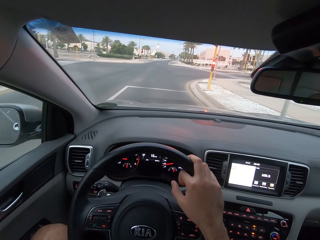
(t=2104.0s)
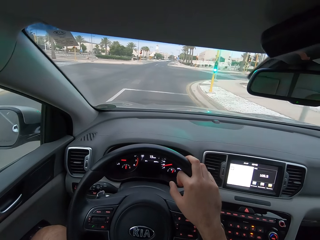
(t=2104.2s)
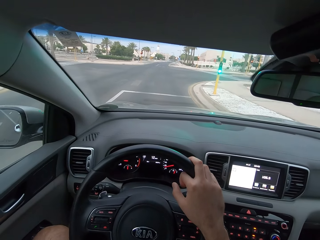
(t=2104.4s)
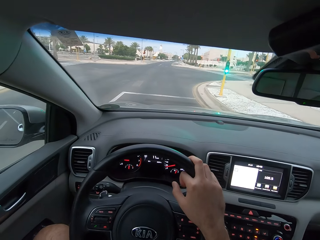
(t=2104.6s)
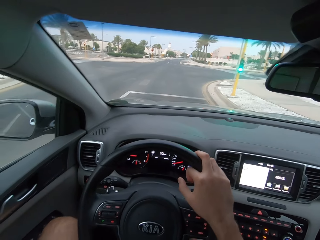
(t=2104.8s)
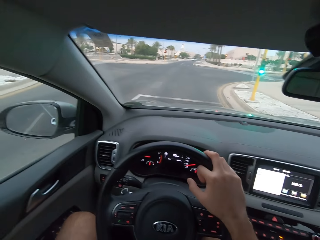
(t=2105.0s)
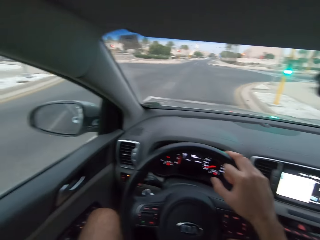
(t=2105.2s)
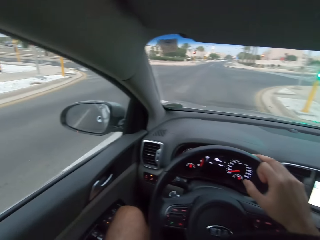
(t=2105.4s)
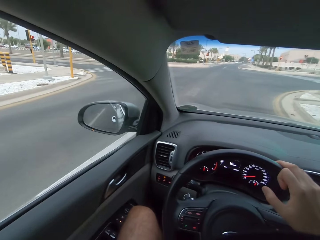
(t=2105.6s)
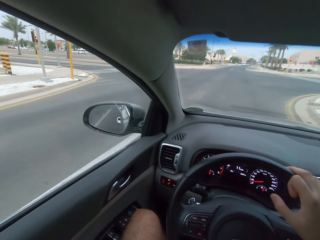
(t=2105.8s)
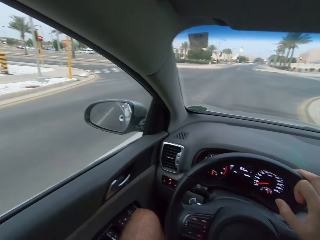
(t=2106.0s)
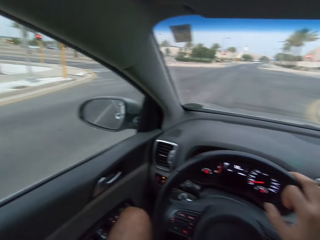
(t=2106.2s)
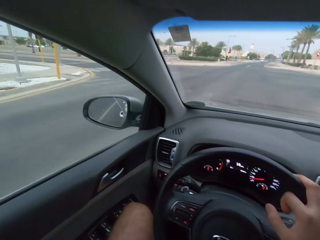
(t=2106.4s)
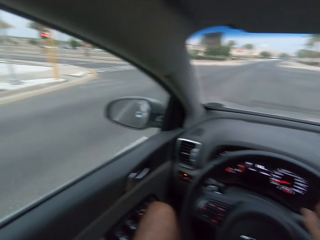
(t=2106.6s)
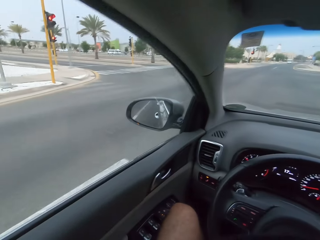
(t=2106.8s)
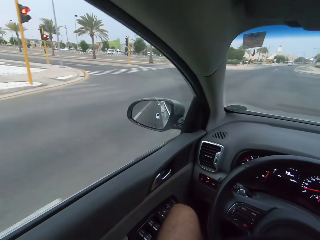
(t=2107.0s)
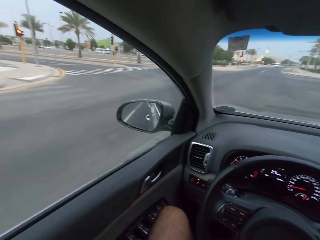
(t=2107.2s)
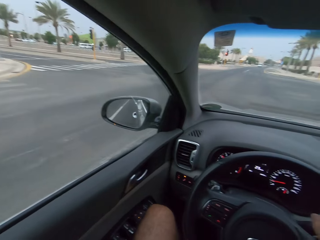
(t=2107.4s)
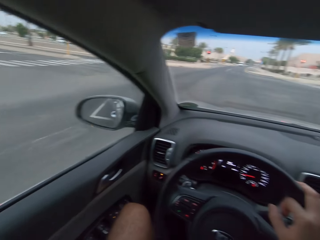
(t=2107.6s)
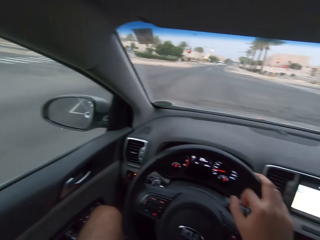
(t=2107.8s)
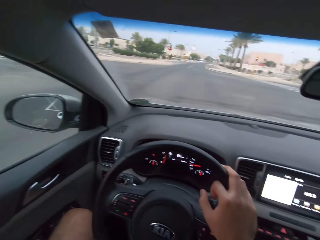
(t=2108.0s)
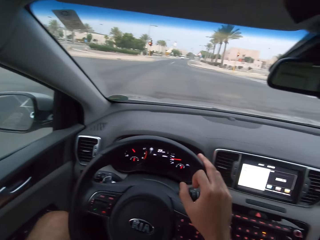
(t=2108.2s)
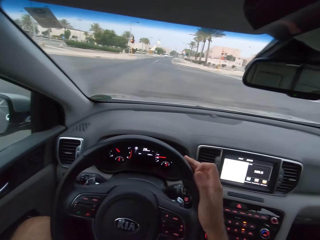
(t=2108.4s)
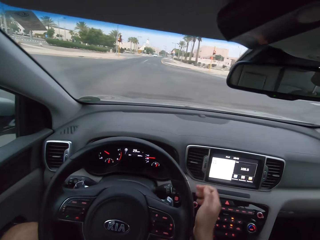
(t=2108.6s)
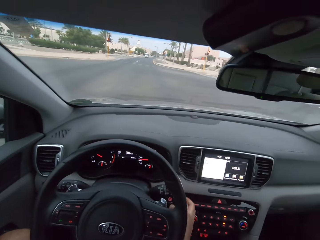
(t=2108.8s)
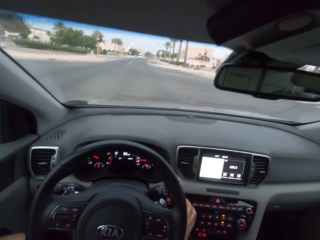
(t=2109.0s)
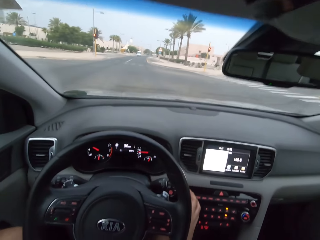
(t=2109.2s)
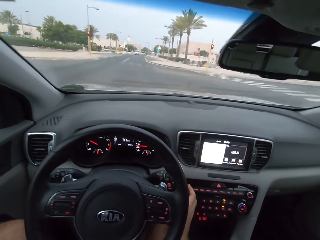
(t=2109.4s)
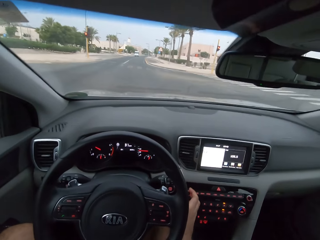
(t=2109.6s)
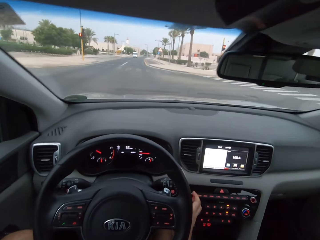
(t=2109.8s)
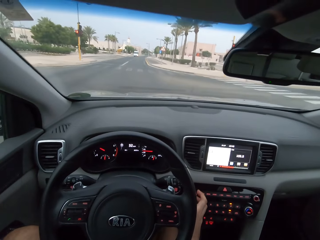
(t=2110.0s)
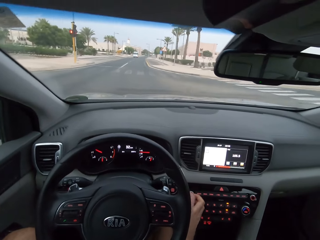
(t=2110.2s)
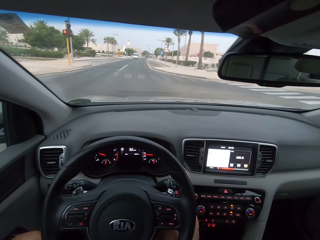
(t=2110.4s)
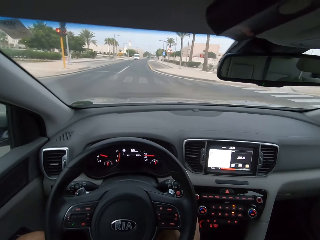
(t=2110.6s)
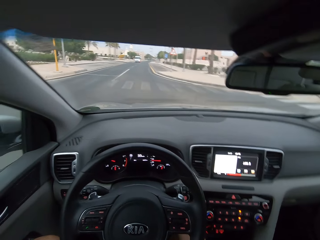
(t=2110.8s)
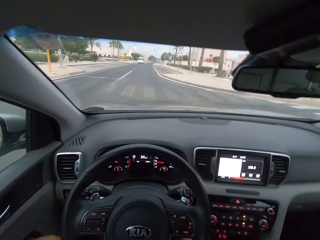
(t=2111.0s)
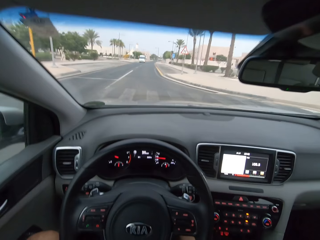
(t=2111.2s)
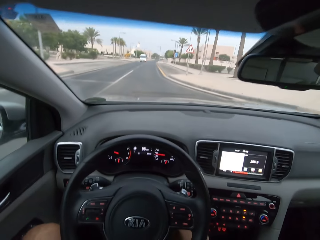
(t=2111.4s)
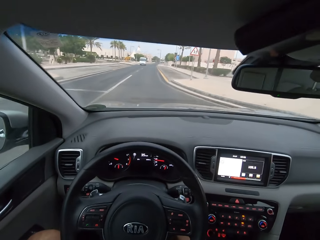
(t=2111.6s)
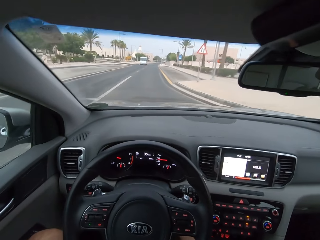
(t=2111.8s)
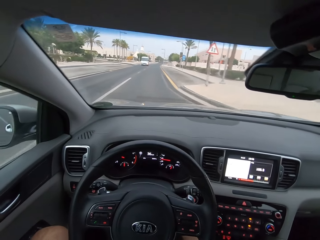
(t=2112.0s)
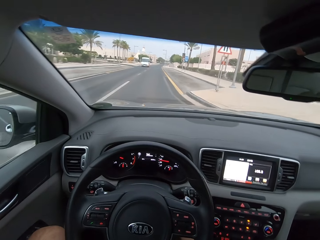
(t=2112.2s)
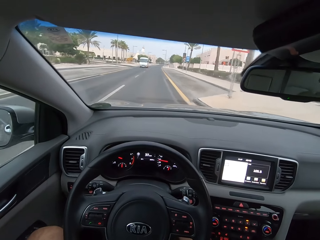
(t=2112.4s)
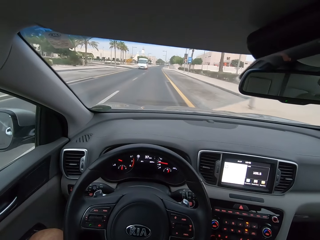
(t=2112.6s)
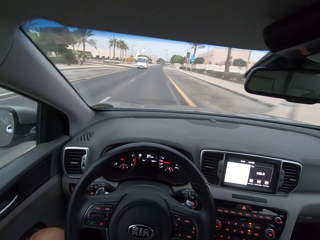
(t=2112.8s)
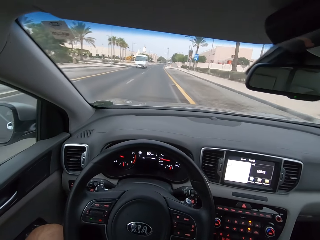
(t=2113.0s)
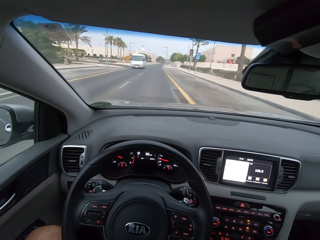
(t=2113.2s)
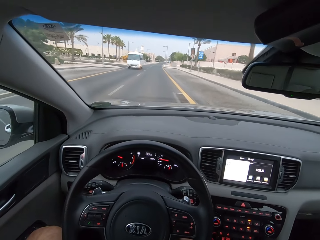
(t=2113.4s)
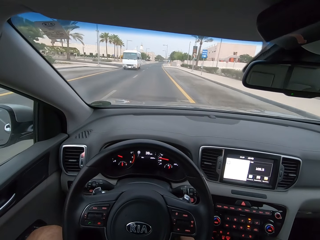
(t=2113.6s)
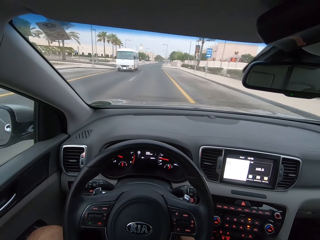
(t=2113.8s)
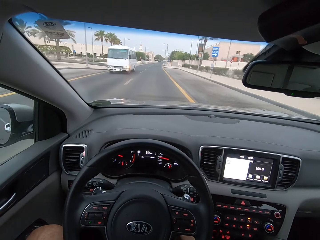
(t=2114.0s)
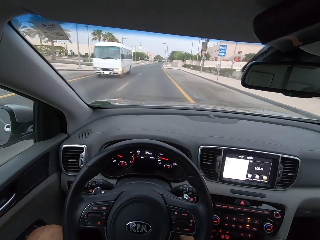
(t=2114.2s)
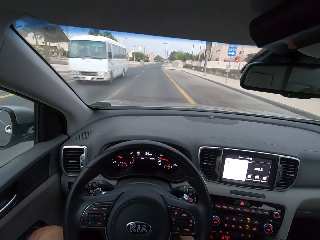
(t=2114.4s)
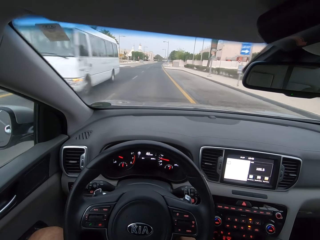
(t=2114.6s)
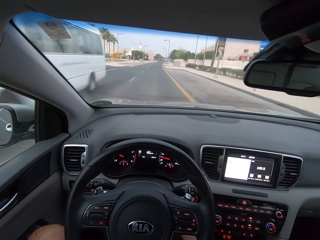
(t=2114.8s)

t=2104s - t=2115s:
The camera wearer looks around a road. They drive a car on the road.

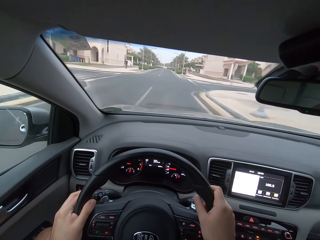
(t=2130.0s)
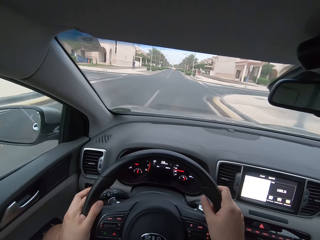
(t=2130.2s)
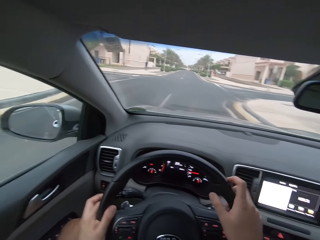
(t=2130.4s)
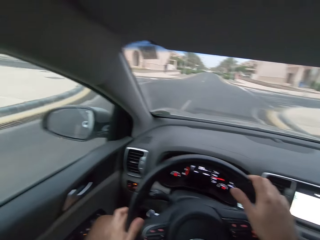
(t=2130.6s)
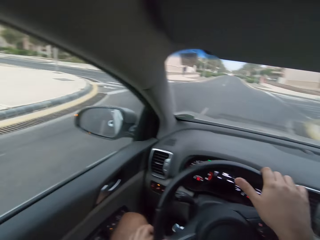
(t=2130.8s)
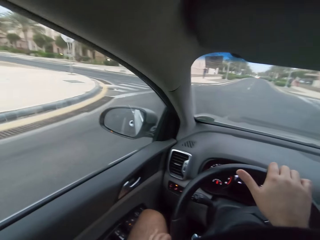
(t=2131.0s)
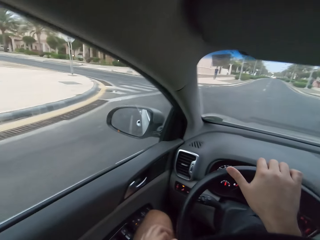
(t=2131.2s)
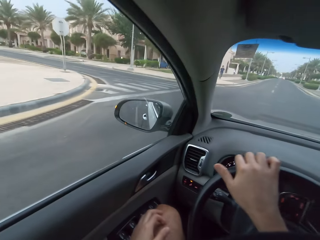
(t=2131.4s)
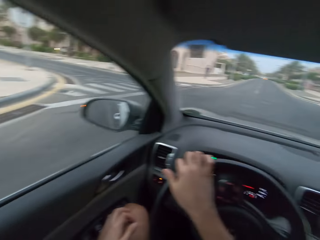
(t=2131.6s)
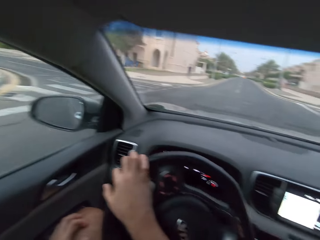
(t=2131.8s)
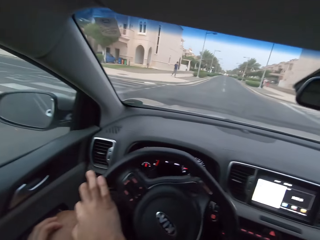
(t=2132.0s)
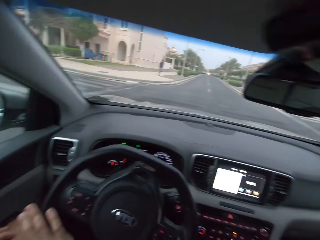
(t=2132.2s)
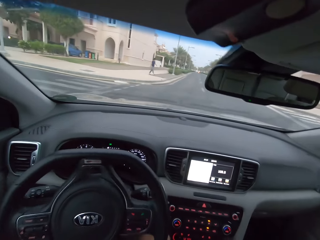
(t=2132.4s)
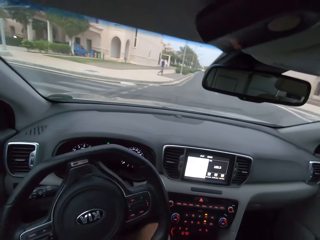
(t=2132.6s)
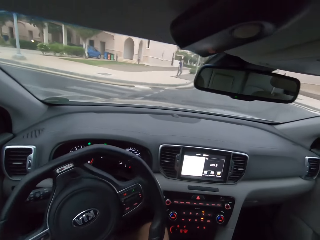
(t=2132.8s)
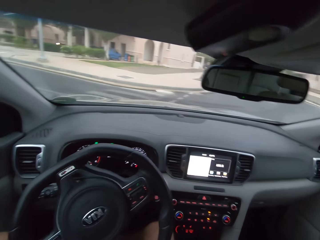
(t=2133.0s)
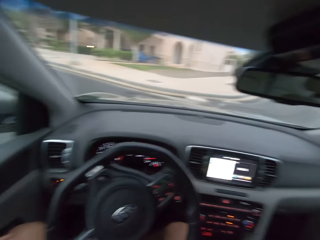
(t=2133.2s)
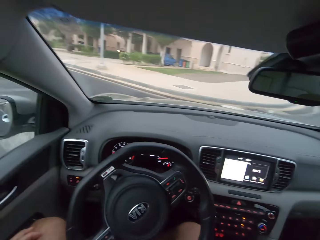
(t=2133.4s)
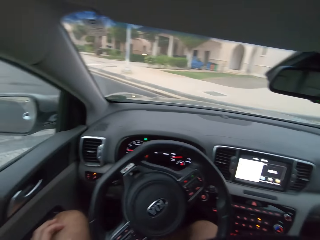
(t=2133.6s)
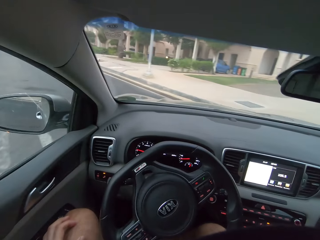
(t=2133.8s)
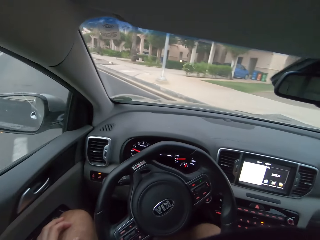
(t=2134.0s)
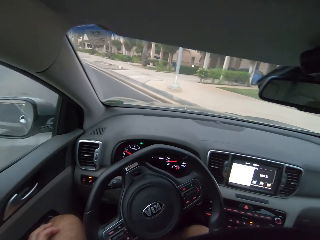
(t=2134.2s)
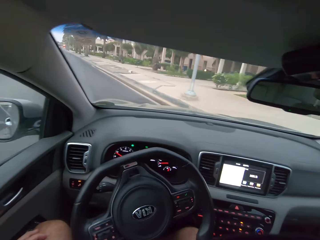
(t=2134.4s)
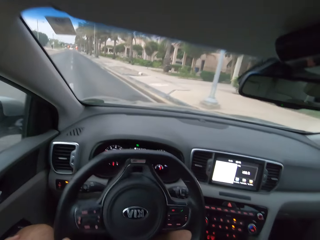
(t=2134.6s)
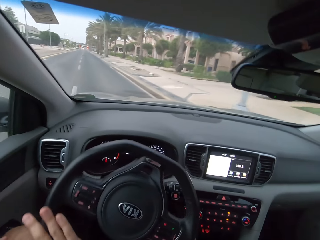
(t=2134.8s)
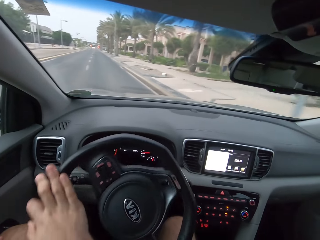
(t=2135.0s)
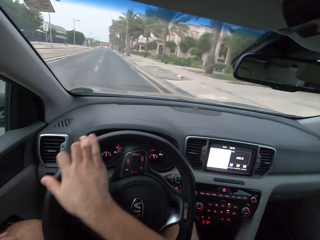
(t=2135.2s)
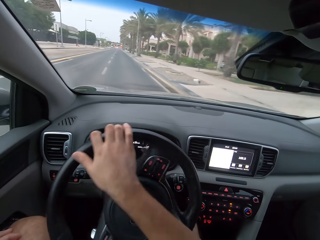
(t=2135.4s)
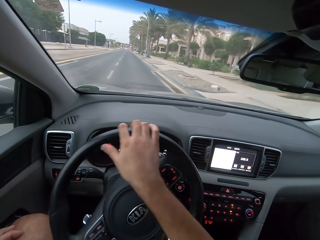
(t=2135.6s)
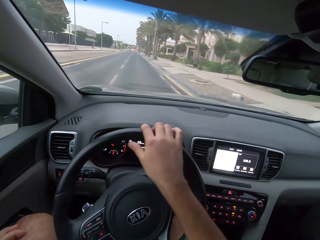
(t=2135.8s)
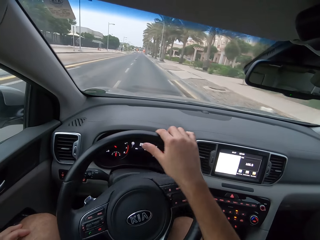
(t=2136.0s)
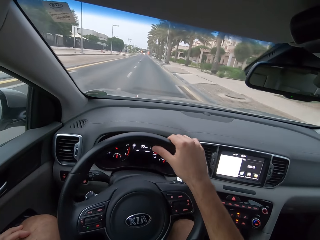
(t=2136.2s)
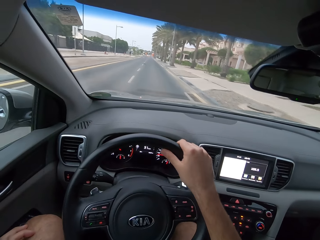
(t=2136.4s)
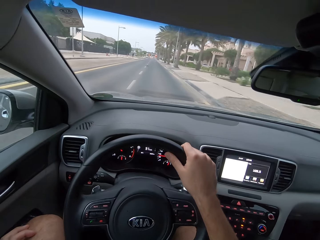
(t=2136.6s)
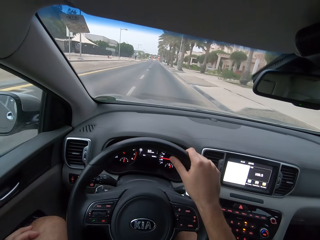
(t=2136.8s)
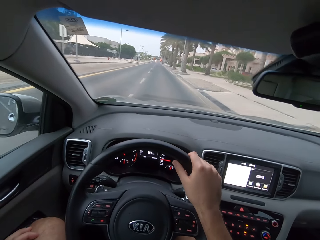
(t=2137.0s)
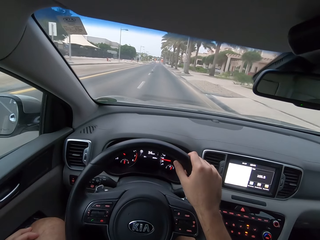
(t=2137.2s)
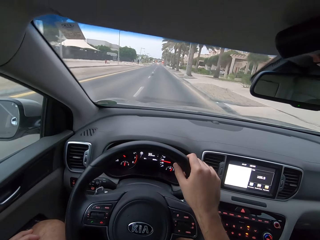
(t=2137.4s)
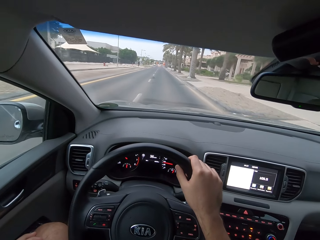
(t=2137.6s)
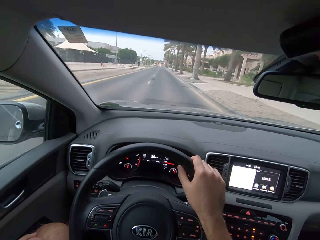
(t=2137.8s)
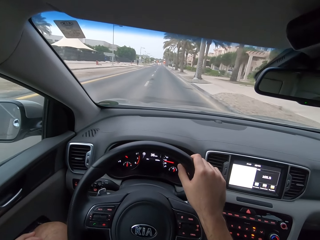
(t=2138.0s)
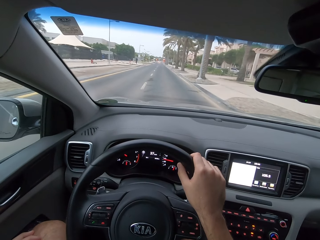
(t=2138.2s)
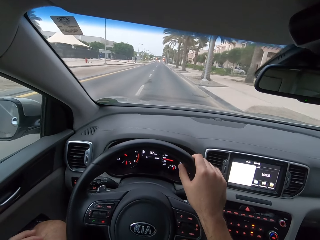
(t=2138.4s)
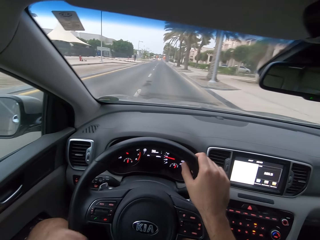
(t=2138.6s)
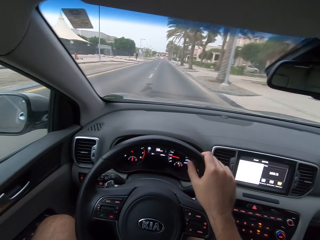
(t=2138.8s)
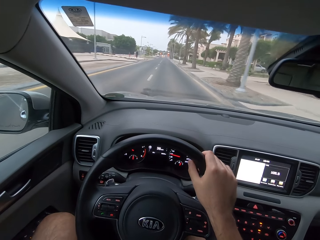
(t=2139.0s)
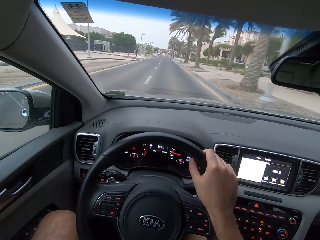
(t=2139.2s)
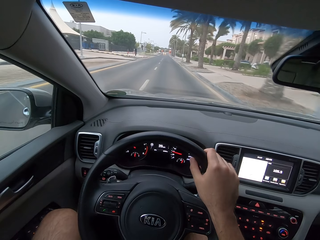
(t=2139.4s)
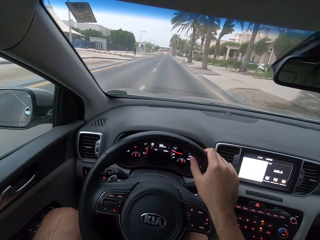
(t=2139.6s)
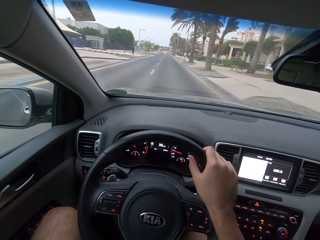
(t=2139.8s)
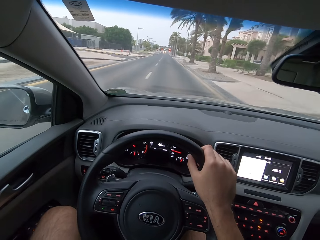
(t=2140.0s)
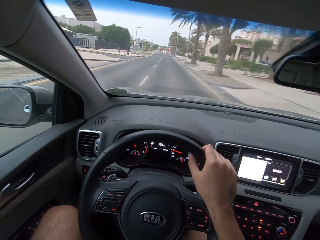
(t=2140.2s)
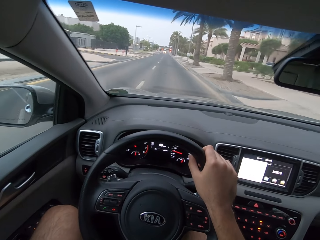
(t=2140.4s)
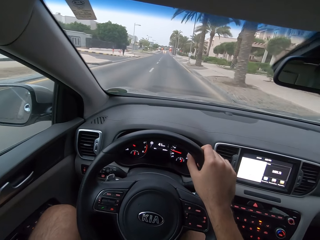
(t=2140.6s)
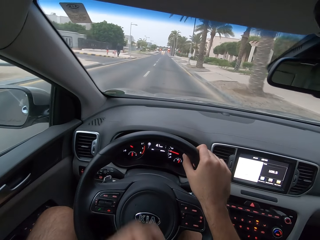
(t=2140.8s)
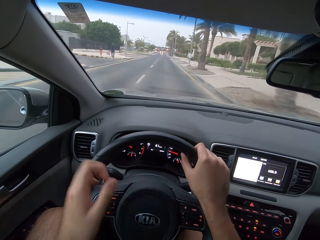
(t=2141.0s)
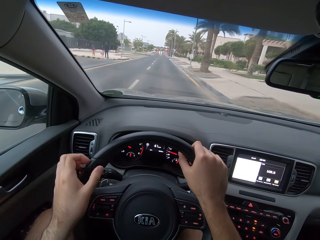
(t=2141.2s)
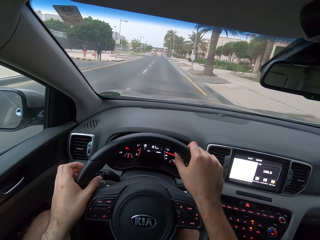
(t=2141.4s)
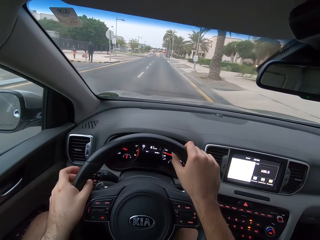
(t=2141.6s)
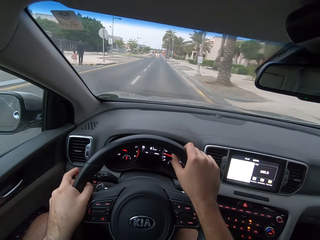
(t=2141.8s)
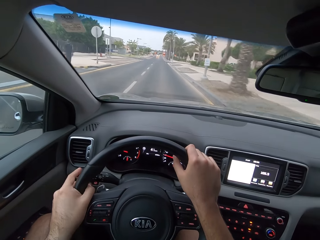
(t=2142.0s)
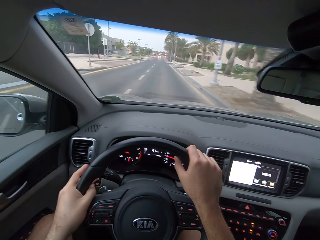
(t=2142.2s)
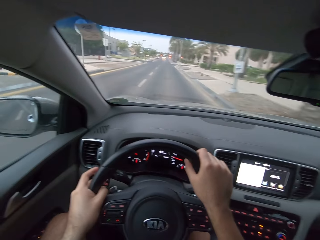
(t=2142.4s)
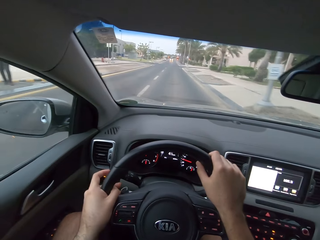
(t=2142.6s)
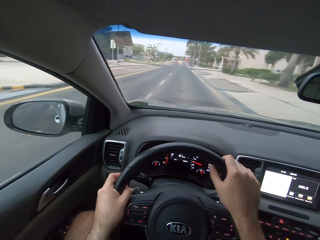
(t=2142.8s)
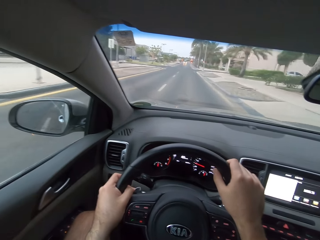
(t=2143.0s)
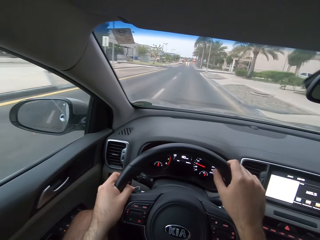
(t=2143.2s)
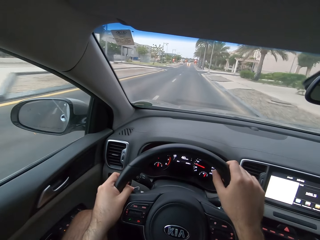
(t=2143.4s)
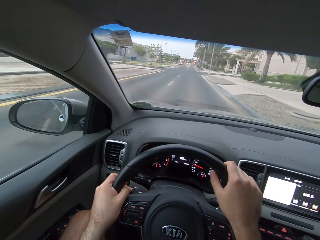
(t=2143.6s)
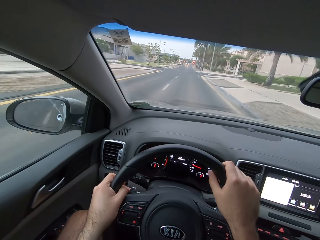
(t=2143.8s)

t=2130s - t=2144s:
The camera wearer looks around a road. They rotate the steering wheel to the left. They turn left. They drive a car on the road.
